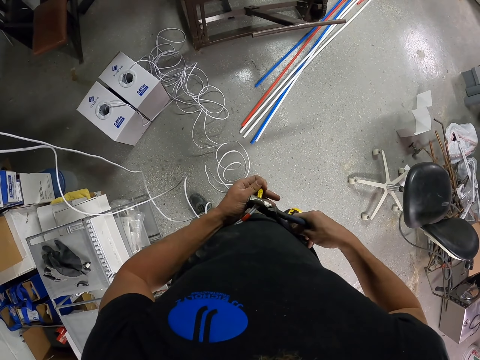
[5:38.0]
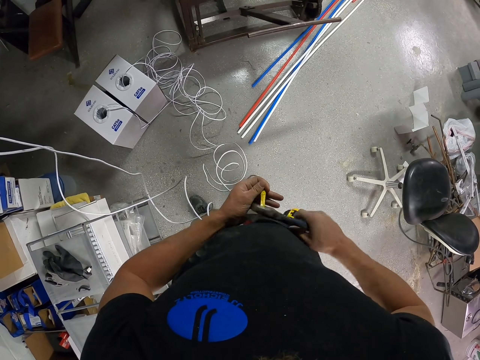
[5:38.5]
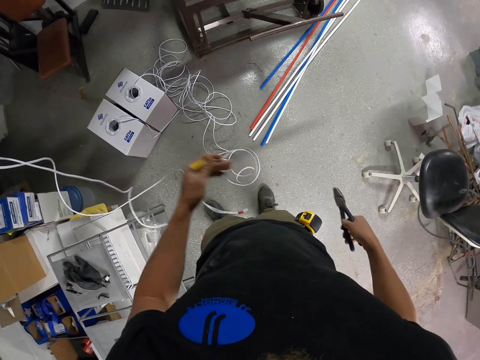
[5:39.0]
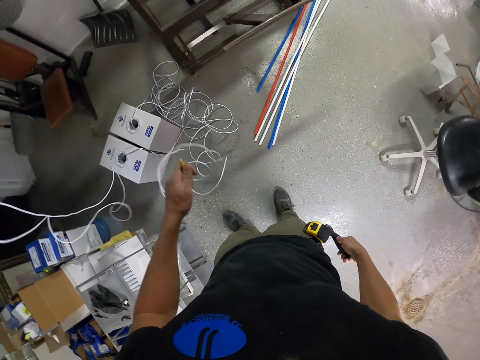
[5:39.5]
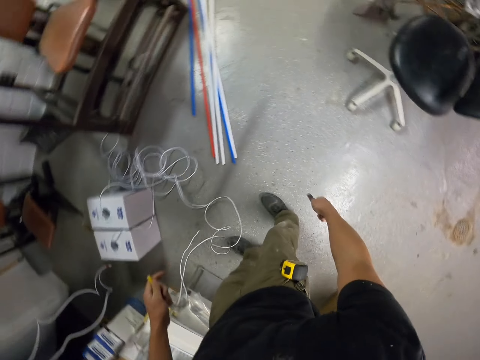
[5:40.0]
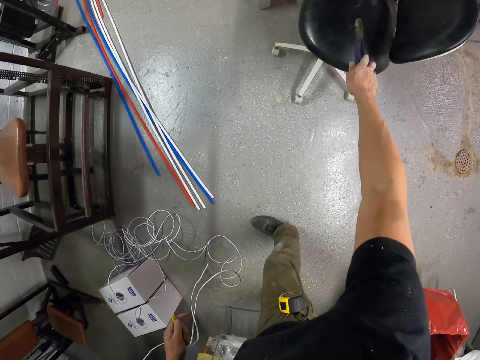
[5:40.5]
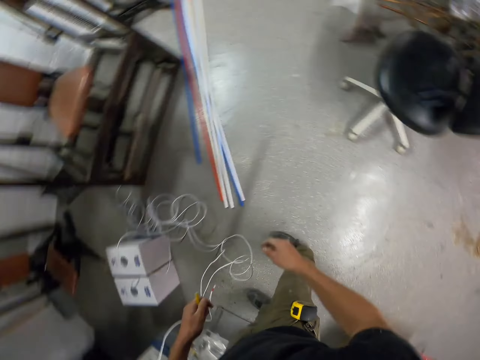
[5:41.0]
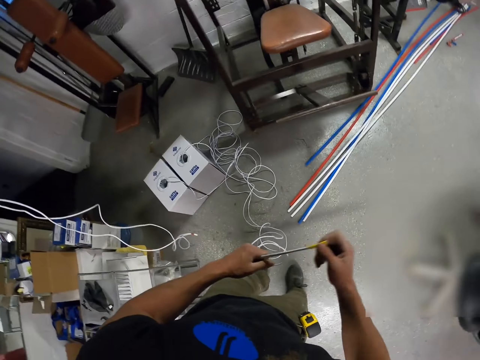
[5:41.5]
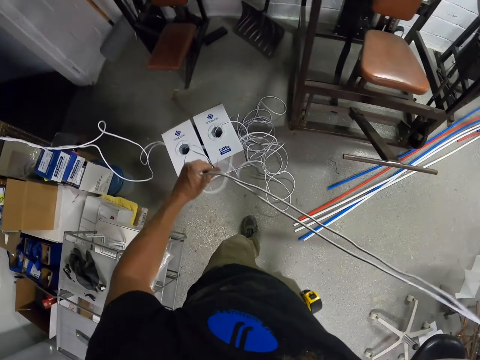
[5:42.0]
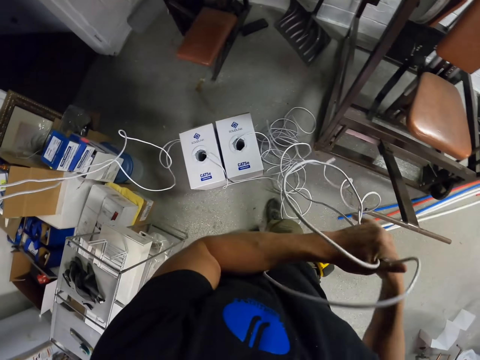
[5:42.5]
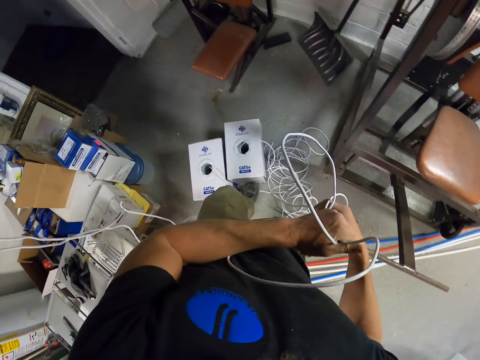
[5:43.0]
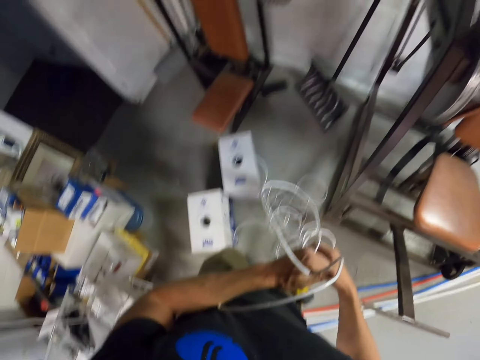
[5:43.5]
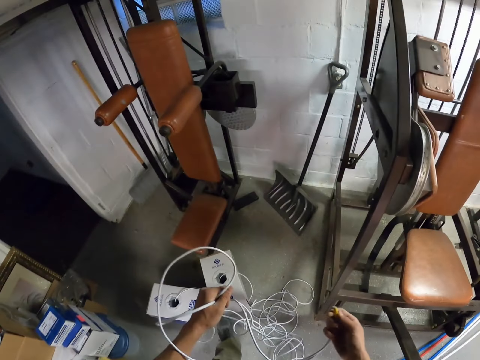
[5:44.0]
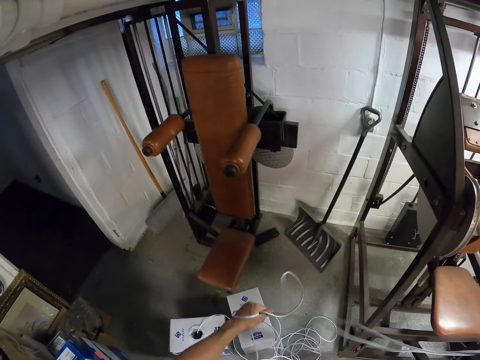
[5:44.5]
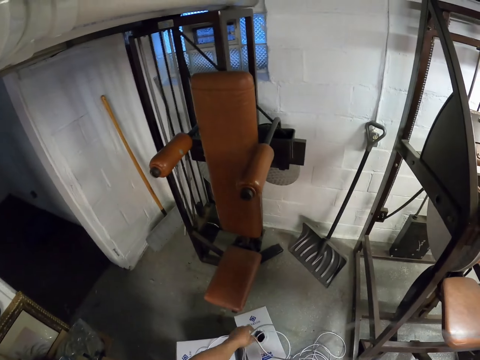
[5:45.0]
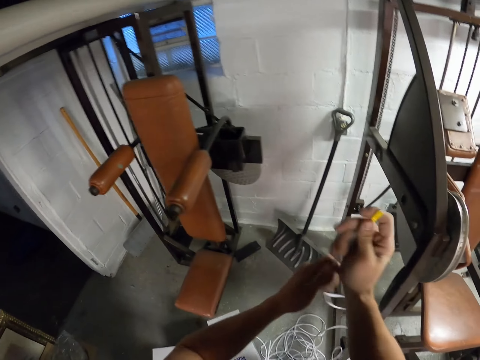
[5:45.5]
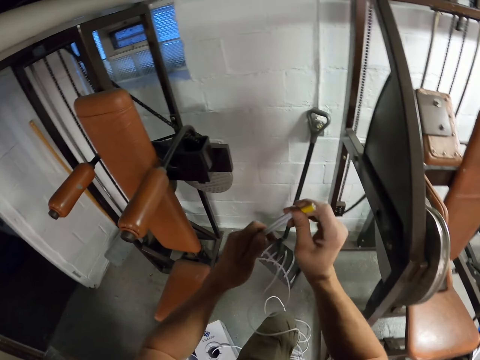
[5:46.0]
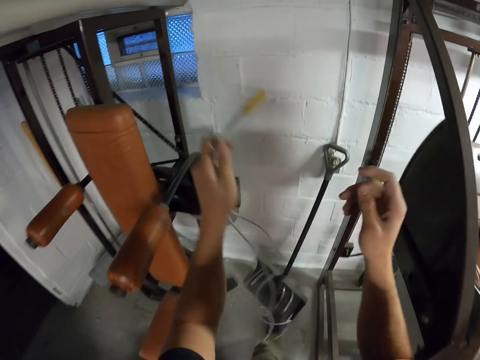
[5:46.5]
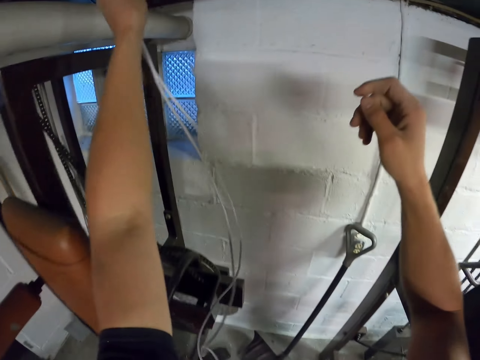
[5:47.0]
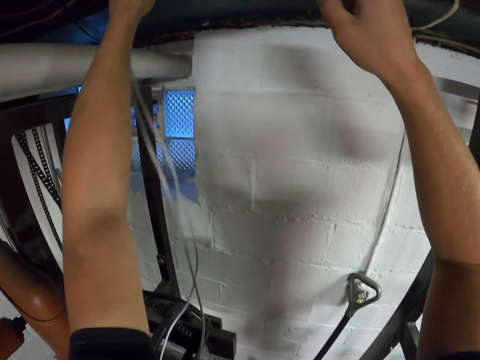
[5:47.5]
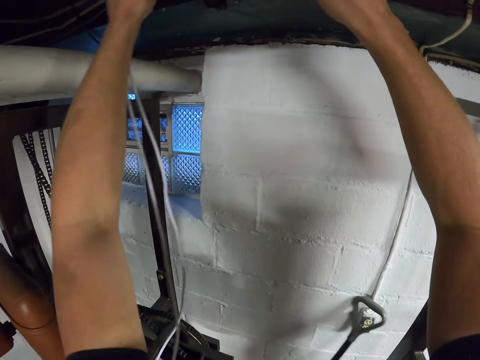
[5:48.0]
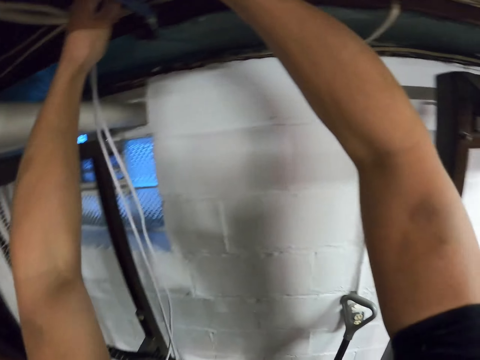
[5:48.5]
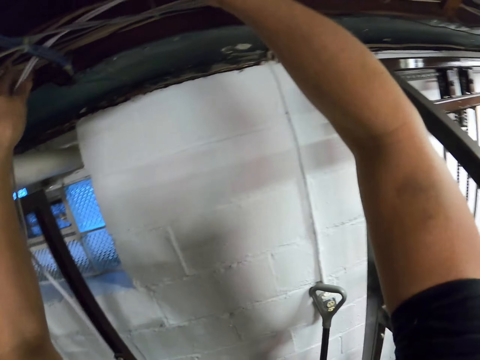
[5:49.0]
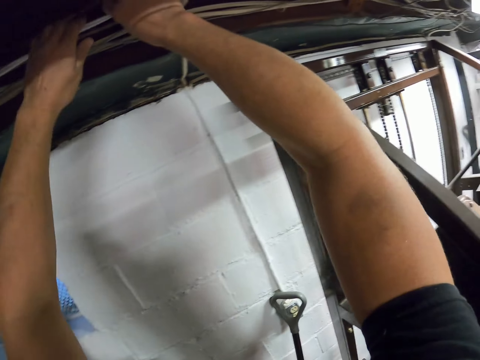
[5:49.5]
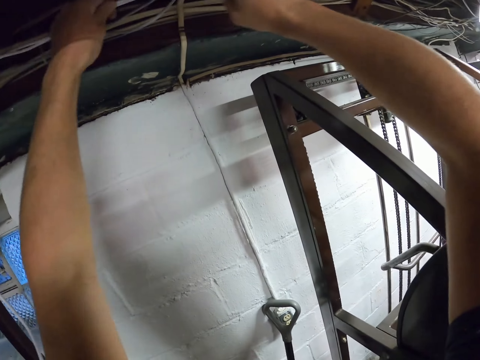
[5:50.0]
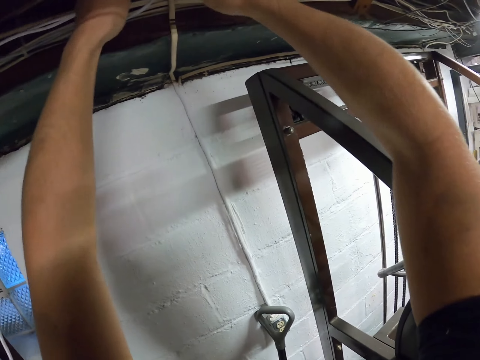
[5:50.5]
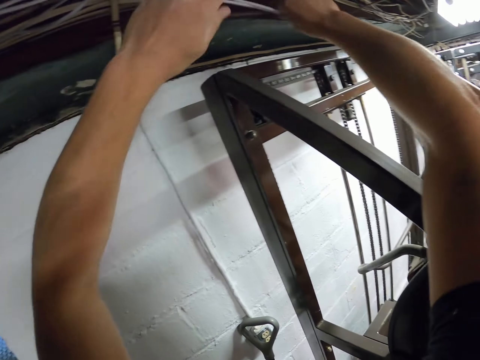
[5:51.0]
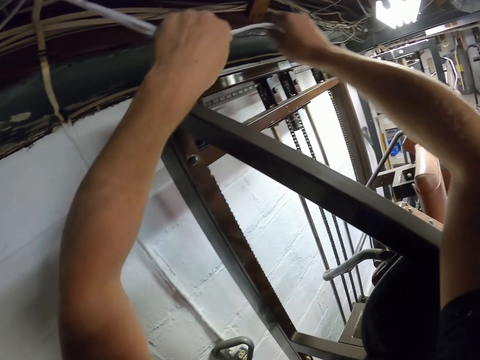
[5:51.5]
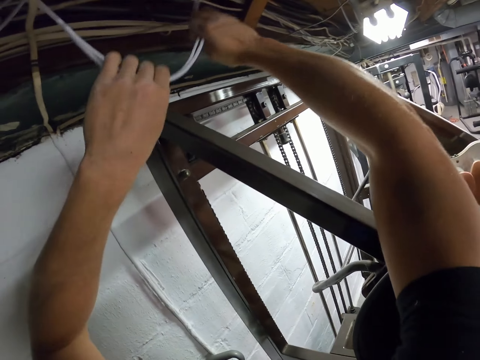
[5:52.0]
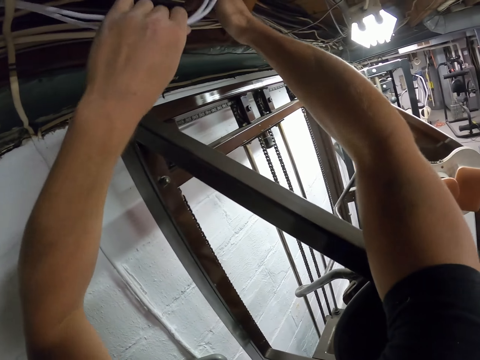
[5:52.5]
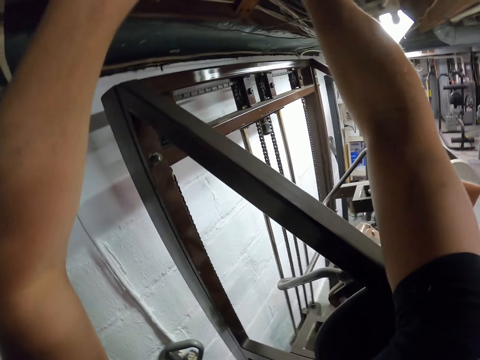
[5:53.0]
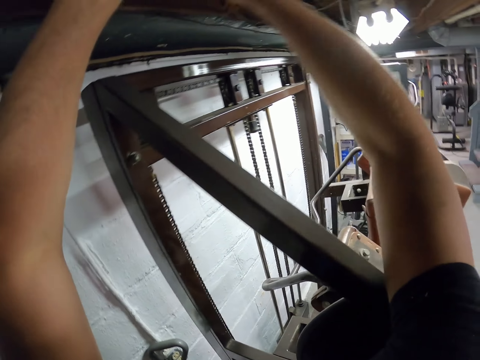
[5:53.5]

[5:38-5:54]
The camera wearer drops the wire down. They put the pliers on the chair. They hold the electric wire with both hands. They push the electric wire box. They adjust the electric wire with both hands. They tilt the electric wire with both hands. They pass the electric wire over the roof with the right hand. They hold the electric wire with both hands. They pull the electric wire along the roof.

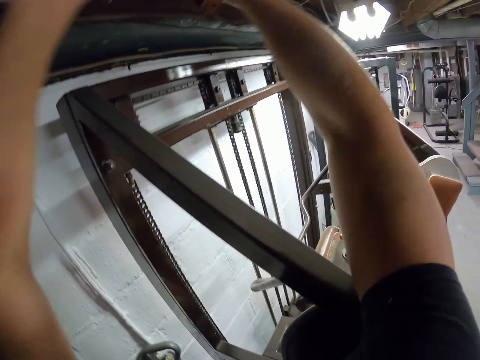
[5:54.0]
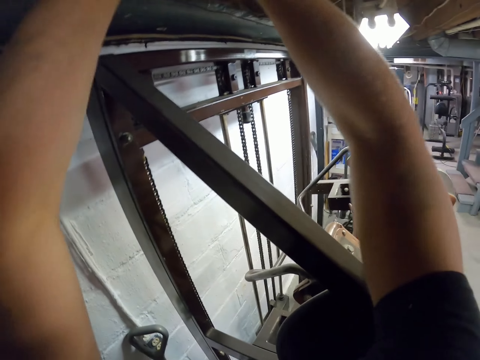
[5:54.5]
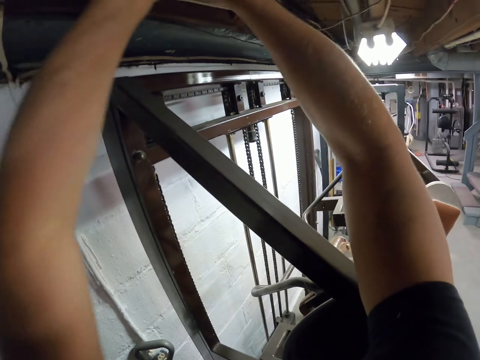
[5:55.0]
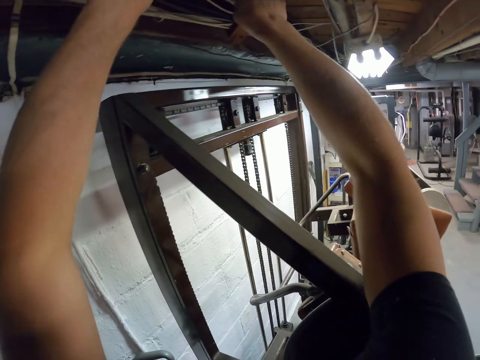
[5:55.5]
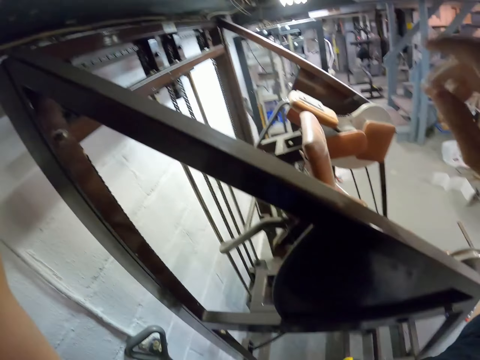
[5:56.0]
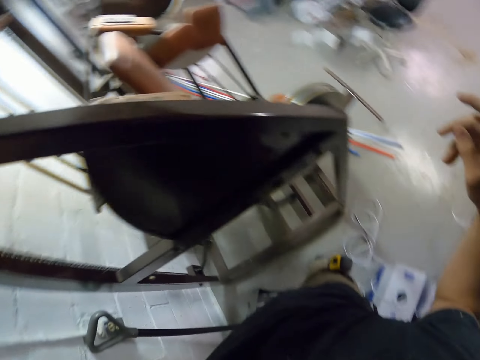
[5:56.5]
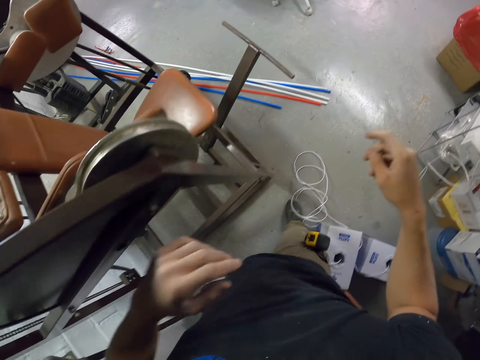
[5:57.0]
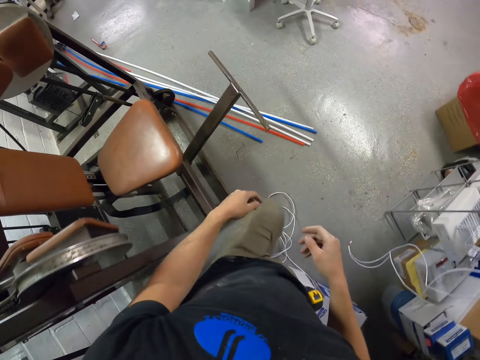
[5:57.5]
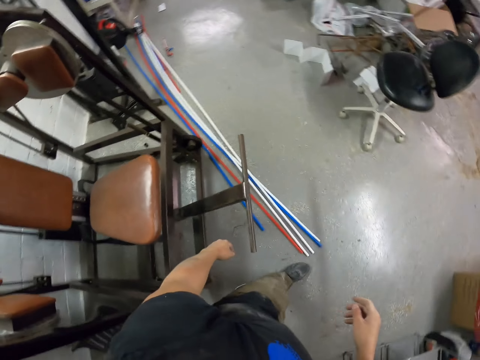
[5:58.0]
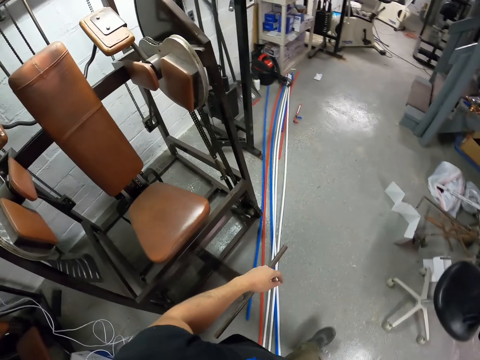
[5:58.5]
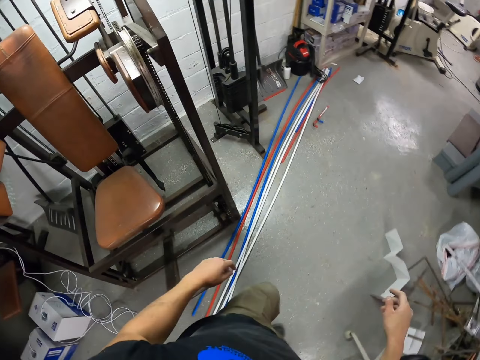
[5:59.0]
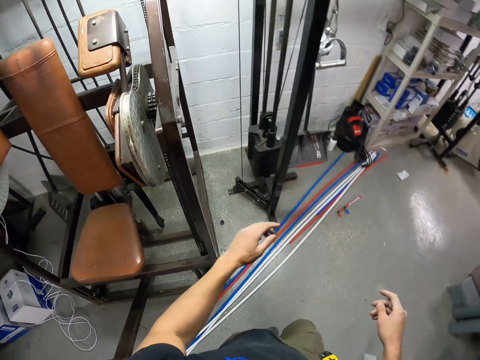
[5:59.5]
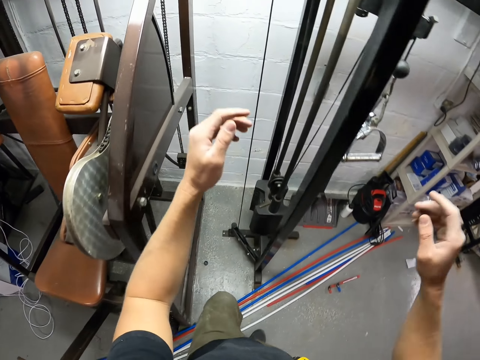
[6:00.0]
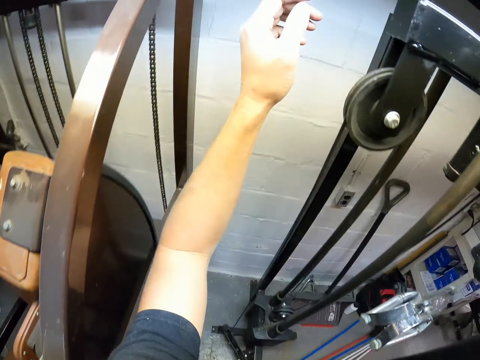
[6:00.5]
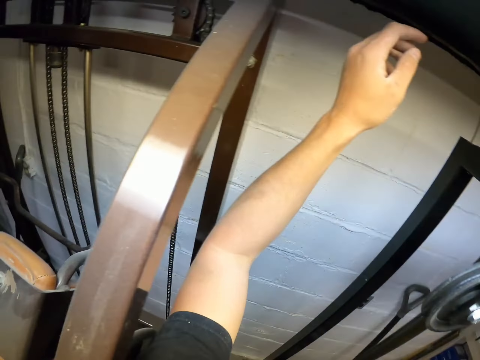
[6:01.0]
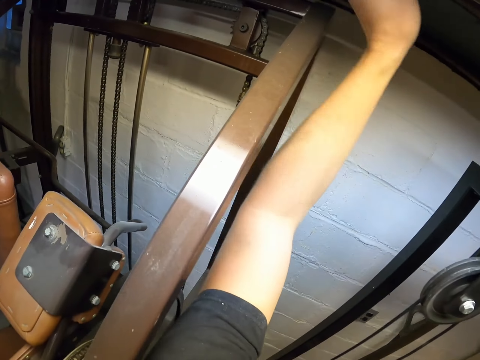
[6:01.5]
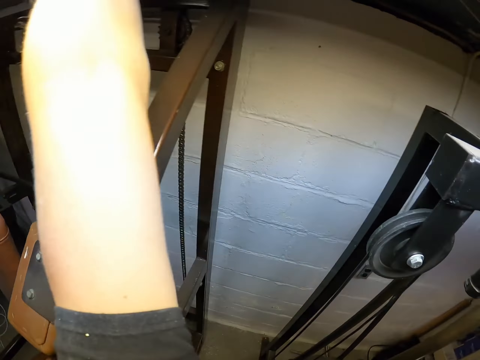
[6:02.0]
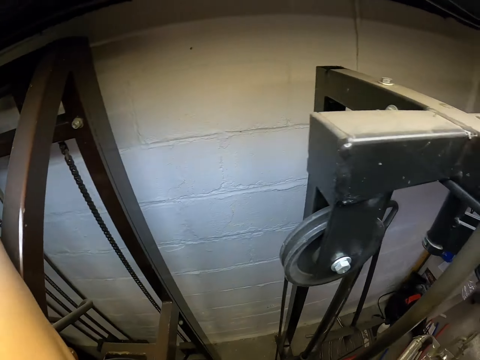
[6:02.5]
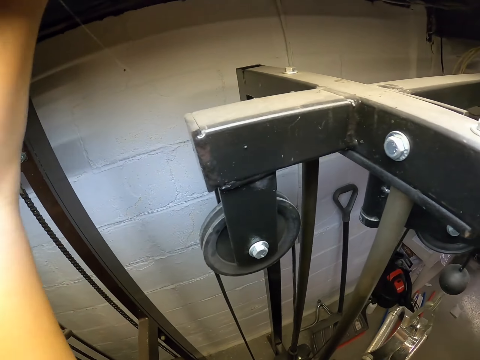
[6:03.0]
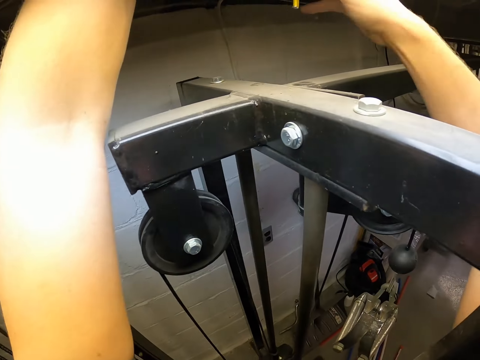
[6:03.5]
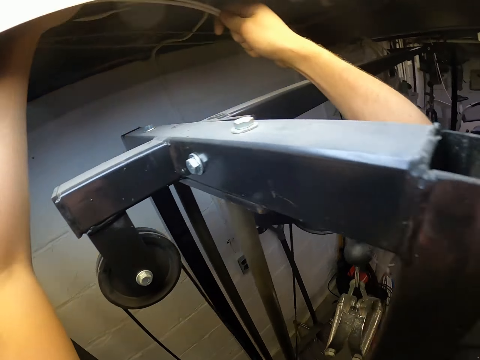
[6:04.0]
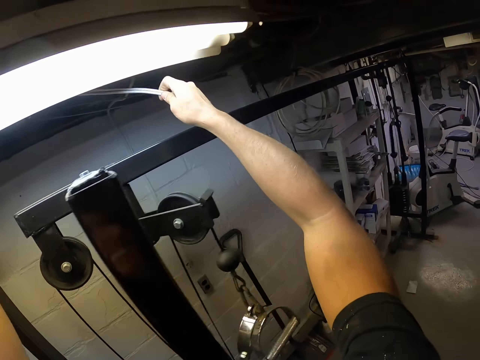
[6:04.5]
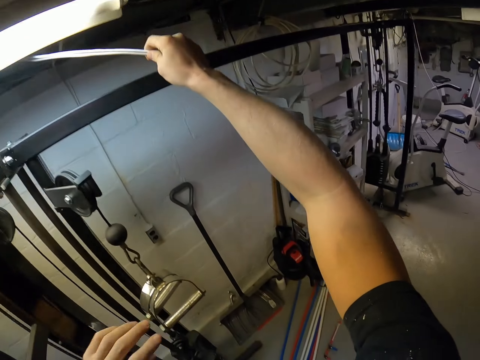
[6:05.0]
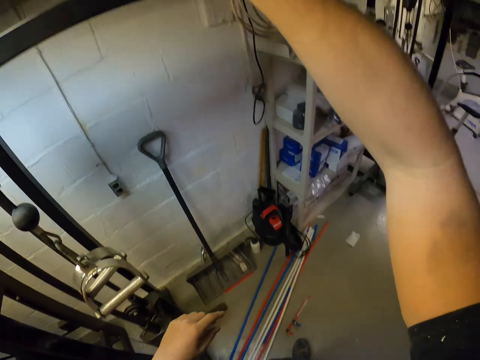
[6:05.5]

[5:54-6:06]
The camera wearer walks. They reach out for the wire. They pull the electric wire with the right hand.
